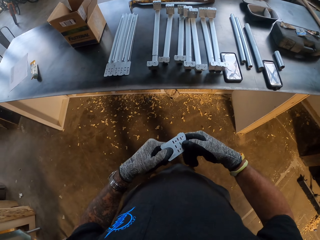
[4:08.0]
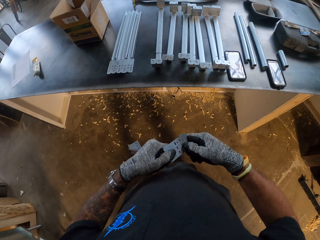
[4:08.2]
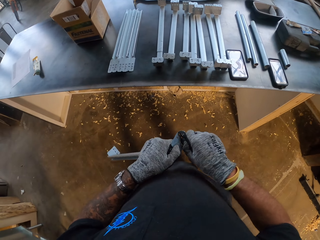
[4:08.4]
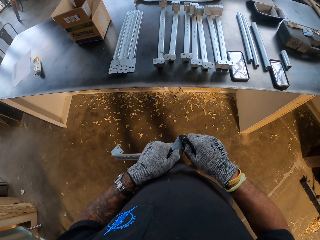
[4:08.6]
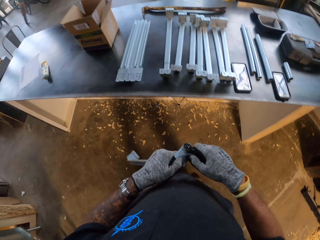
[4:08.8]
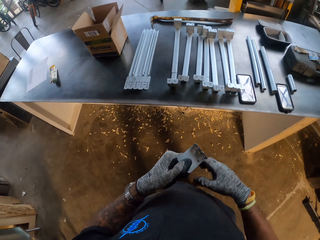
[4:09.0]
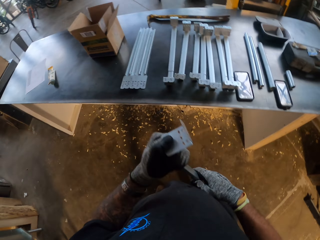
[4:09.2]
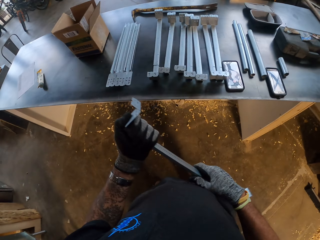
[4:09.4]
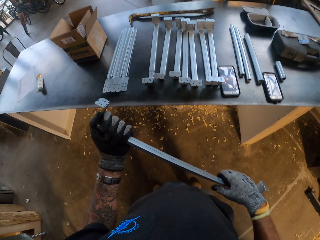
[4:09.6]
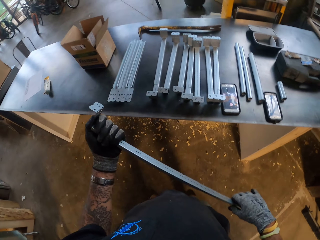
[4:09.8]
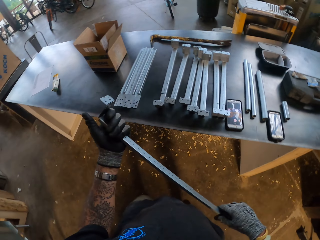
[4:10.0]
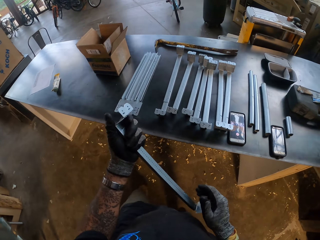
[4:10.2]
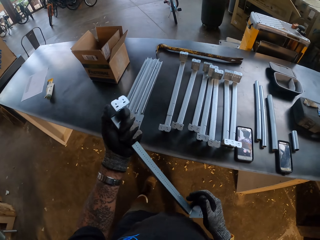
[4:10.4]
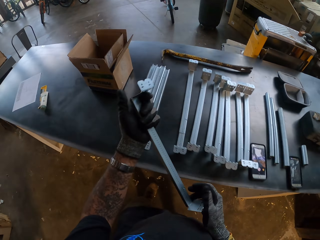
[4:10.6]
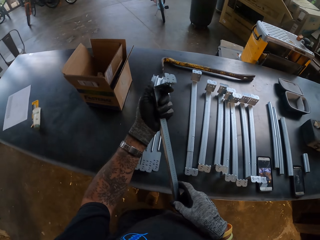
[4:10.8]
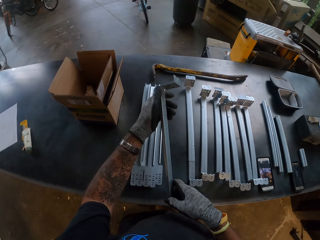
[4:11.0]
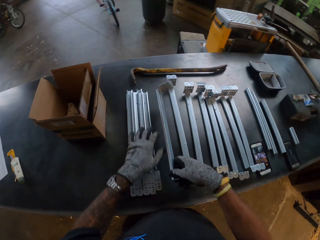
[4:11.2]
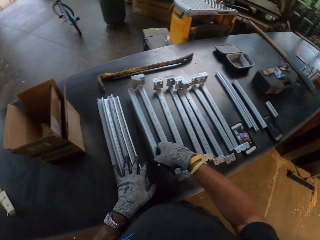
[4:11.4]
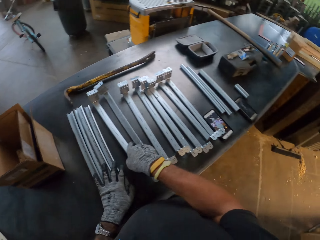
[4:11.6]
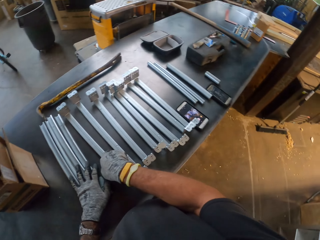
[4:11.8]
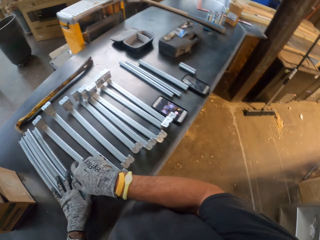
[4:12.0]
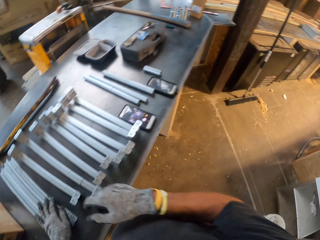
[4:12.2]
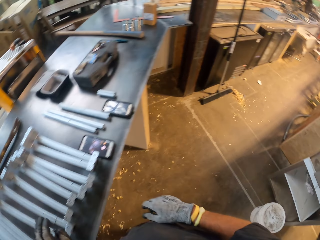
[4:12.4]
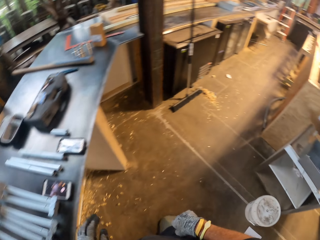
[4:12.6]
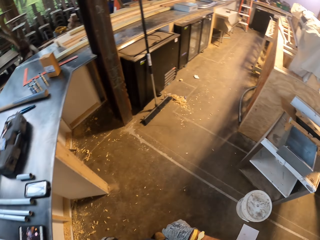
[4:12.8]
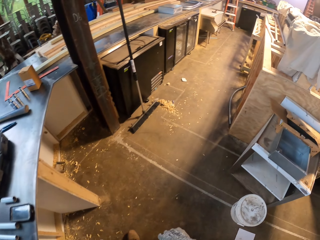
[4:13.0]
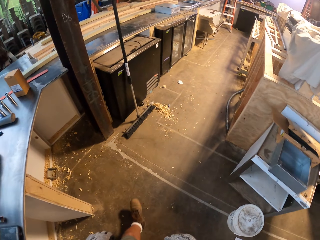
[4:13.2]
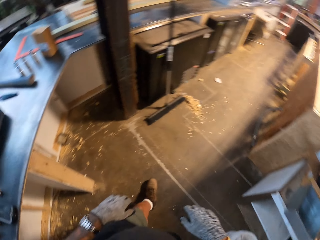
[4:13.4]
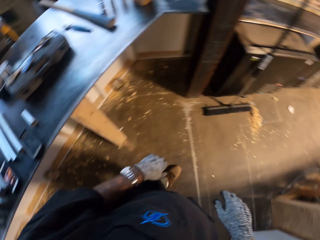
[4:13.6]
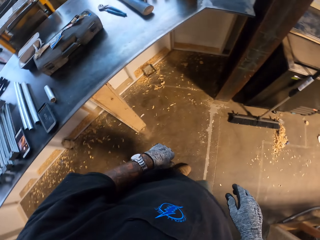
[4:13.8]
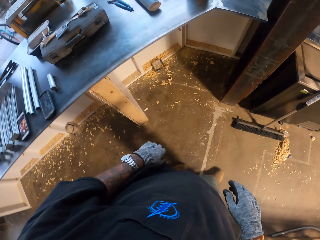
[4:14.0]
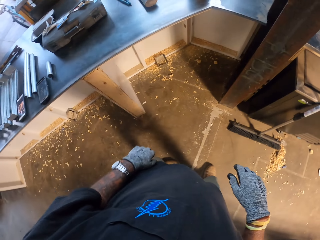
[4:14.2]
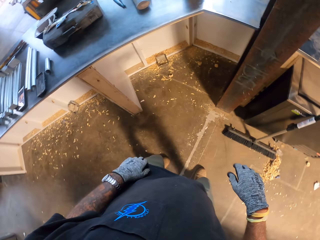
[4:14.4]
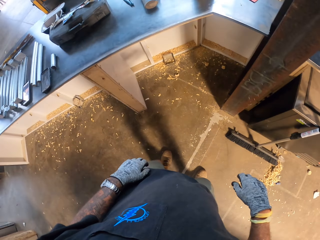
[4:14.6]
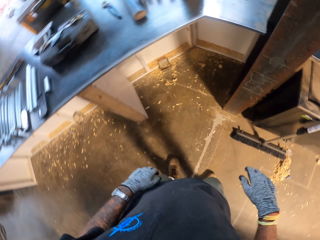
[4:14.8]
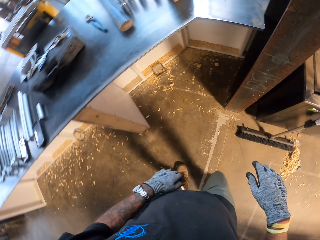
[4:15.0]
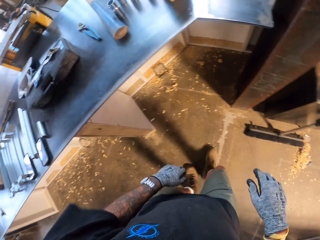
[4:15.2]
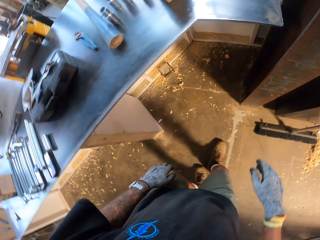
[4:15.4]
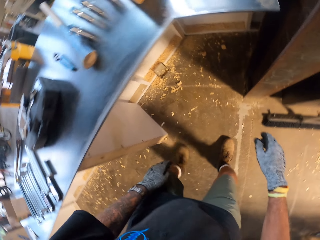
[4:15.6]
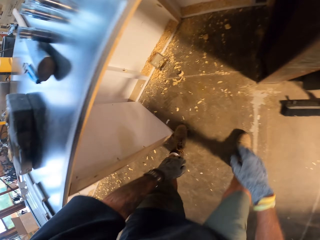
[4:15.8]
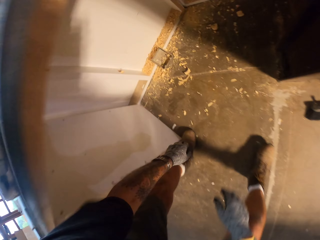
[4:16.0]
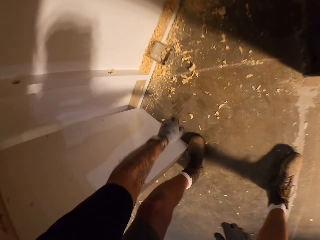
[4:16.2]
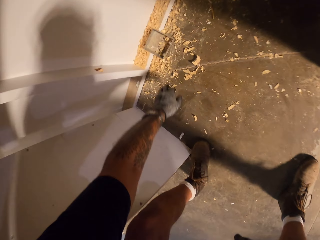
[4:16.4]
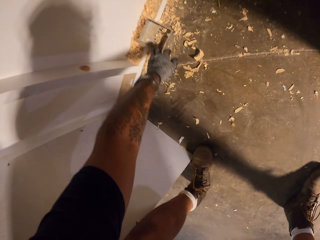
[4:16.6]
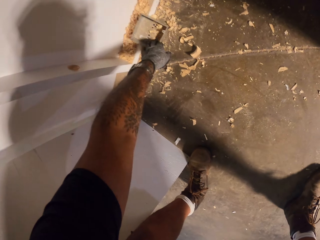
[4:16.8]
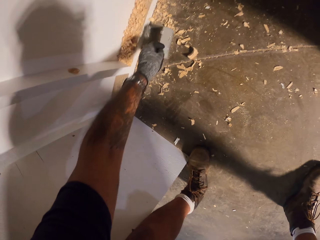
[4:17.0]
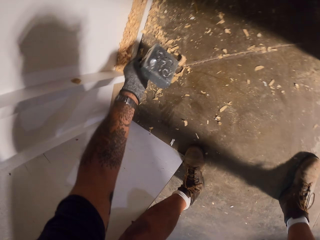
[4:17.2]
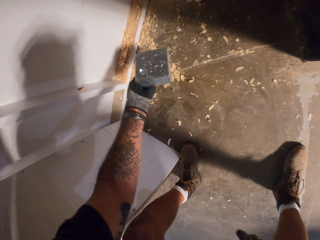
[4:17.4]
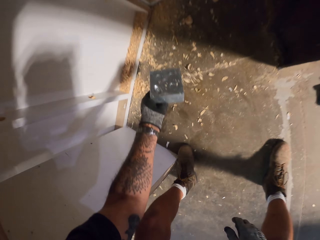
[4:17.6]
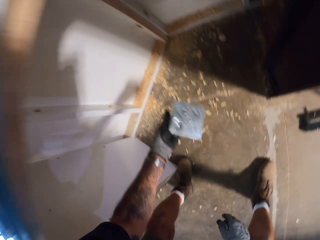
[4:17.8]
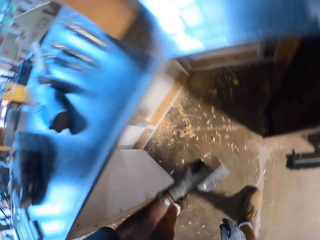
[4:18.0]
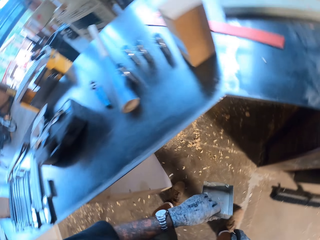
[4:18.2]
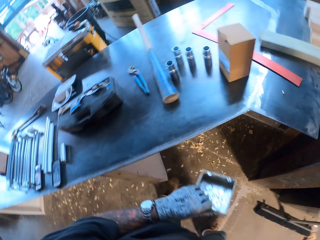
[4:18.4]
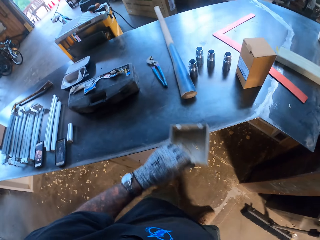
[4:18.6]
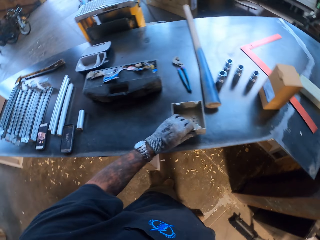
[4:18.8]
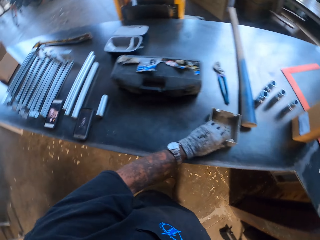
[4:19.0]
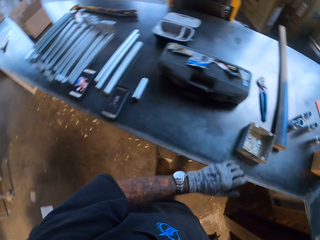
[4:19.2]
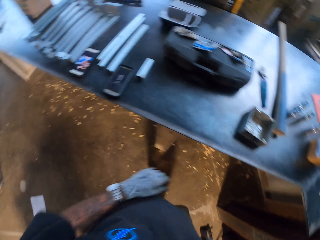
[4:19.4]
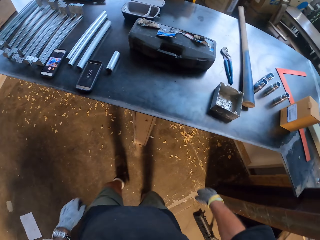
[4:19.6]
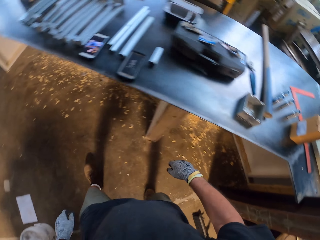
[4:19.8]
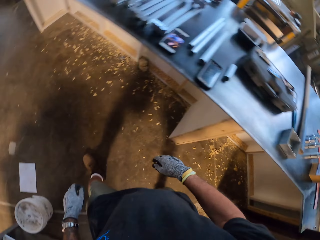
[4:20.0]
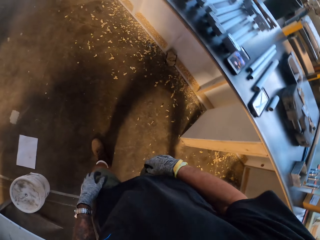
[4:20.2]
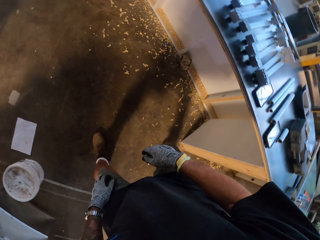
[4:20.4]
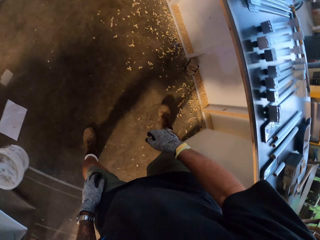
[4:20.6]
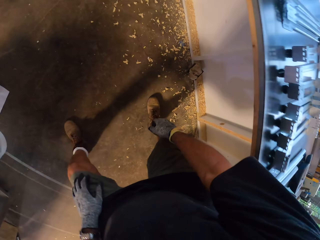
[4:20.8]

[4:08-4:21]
The camera wearer bends the piece of metal. They put the piece of metal on the table. They walk around the garage. They pick up a box. They put the box on the table.

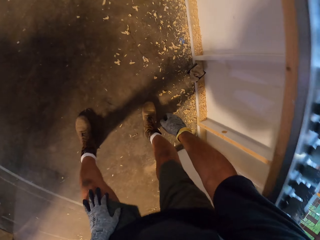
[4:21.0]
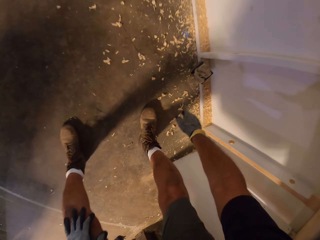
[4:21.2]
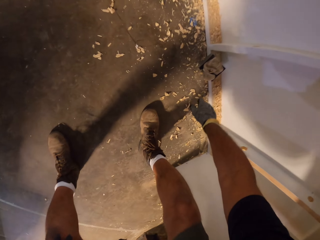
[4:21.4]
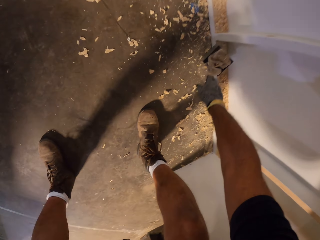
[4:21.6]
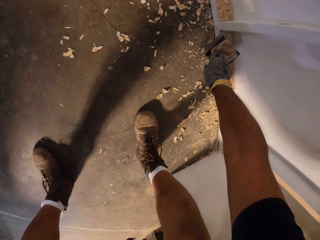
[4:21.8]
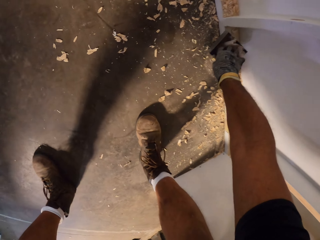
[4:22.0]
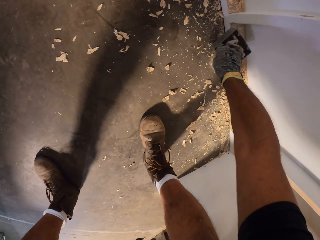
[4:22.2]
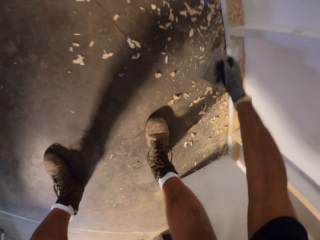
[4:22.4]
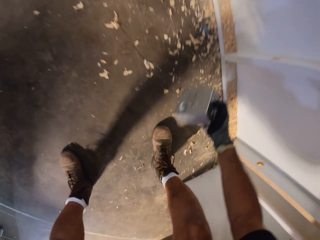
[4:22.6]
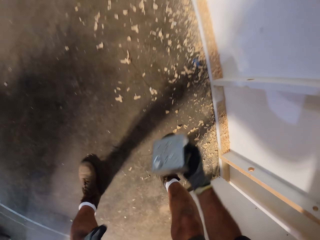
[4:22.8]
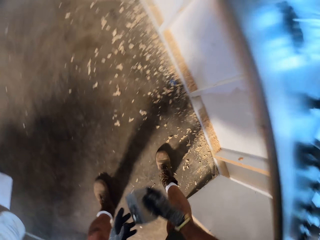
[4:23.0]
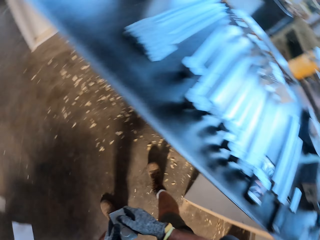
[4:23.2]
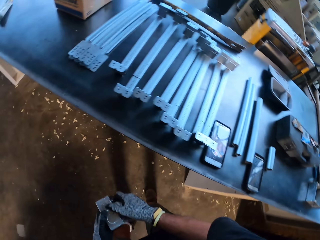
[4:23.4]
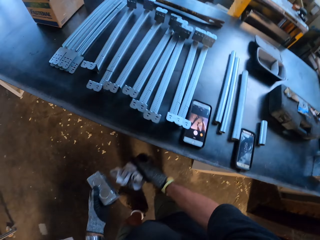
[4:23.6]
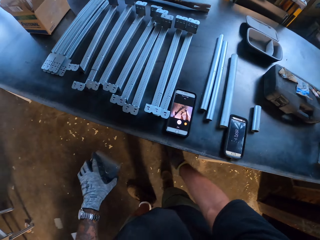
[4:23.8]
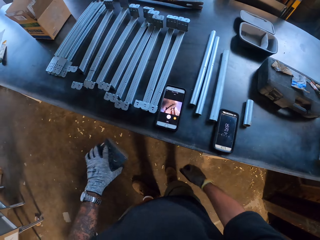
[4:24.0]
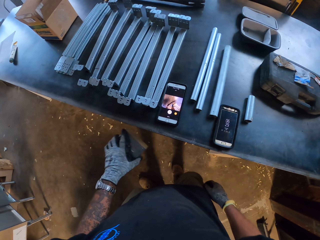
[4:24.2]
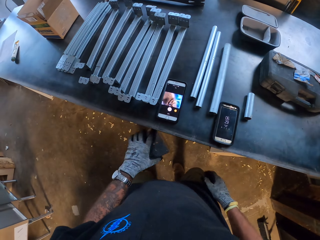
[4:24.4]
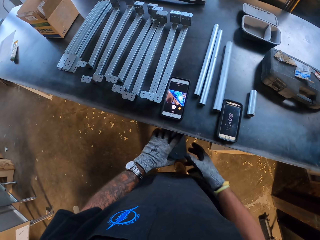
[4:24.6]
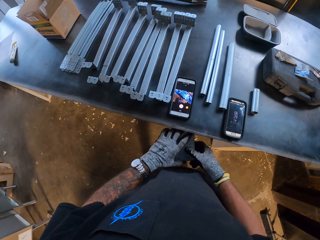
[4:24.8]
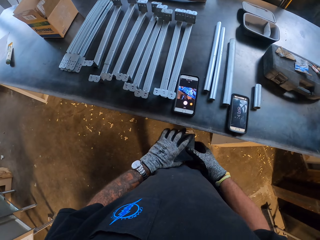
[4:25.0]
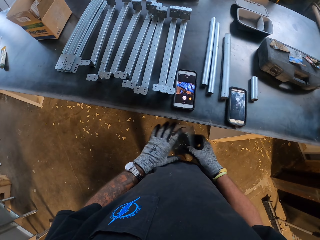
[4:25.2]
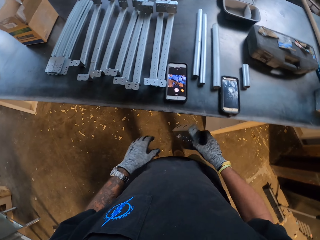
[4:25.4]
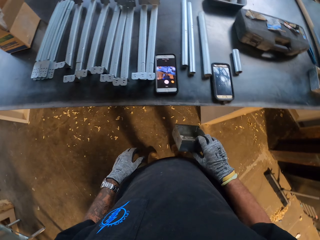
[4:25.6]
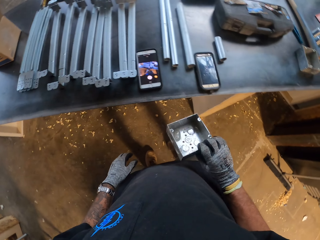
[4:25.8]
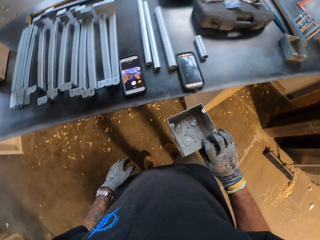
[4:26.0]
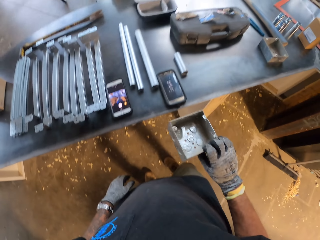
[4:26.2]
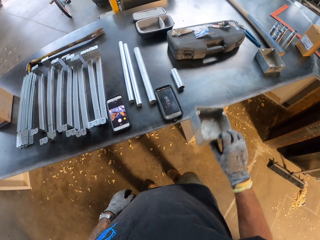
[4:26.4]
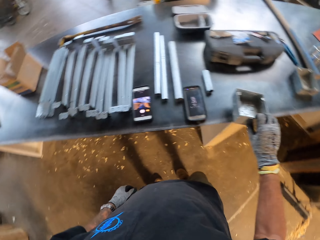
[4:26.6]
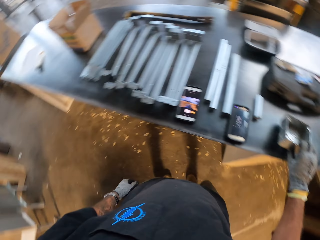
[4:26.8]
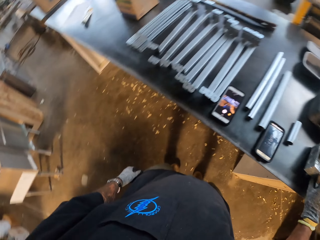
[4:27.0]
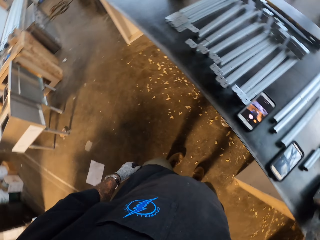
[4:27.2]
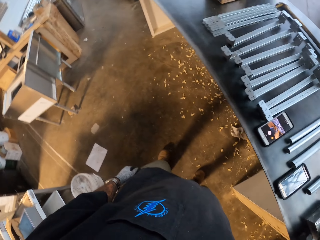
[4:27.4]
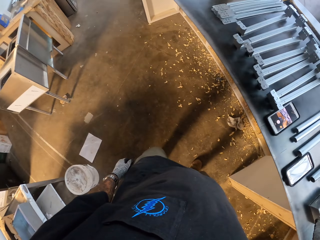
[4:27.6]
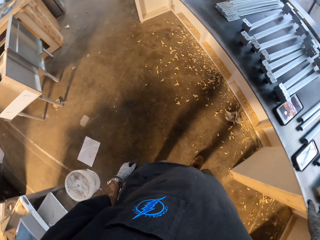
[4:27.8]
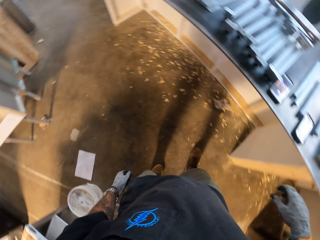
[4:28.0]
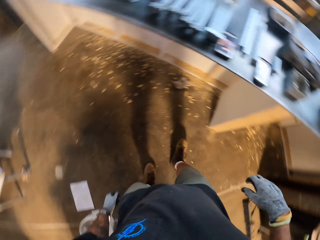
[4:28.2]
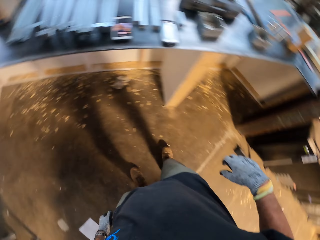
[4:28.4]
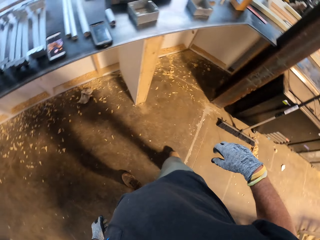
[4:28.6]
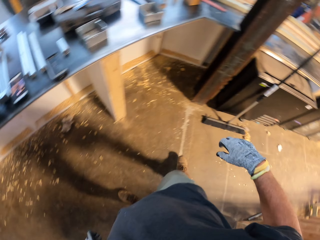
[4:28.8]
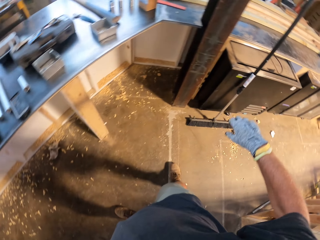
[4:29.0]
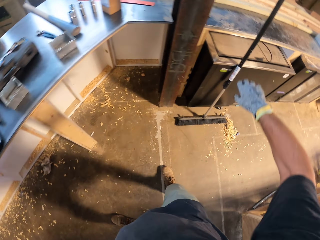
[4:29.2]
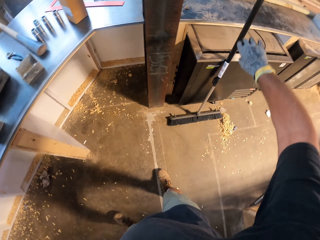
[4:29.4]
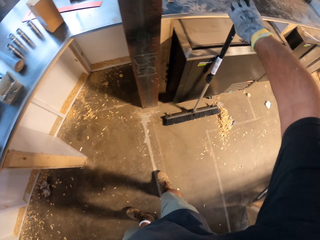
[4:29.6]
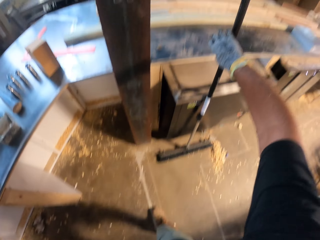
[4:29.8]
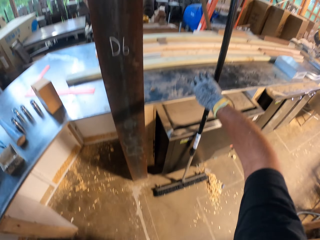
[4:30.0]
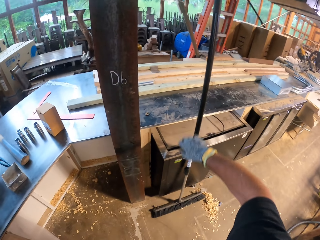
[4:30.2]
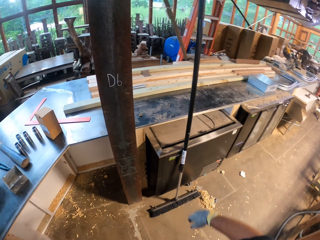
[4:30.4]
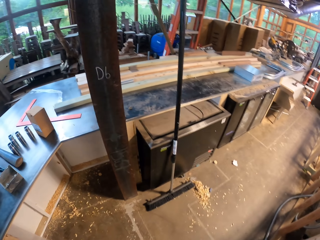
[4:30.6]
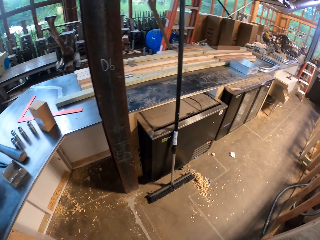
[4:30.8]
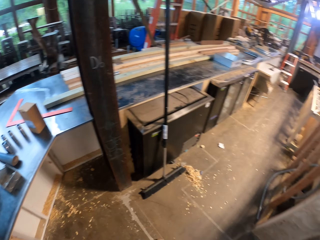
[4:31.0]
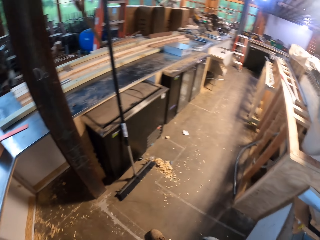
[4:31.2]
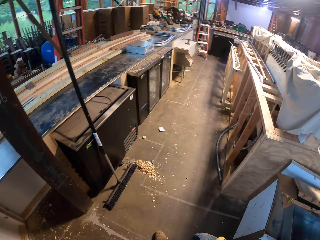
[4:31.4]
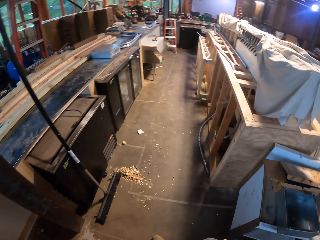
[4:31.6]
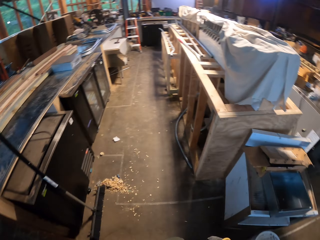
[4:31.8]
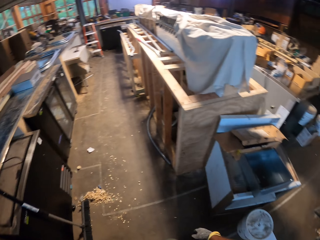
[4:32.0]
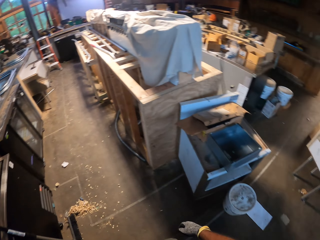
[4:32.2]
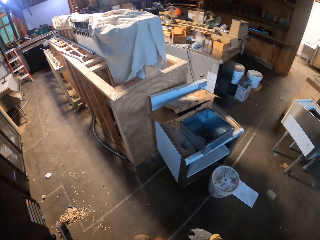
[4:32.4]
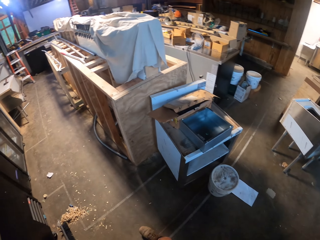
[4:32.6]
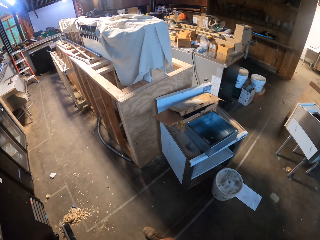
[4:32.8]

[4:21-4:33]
The camera wearer picks up a box. He looks at his phone. He puts the box on the table. He picks up the broom. He looks around the workshop.
